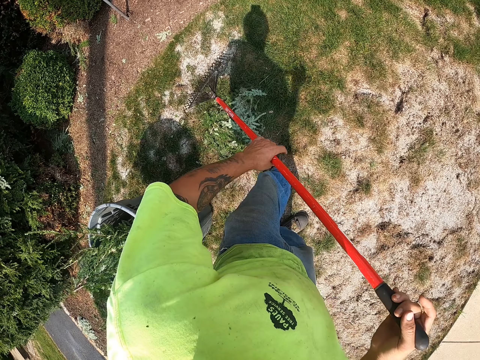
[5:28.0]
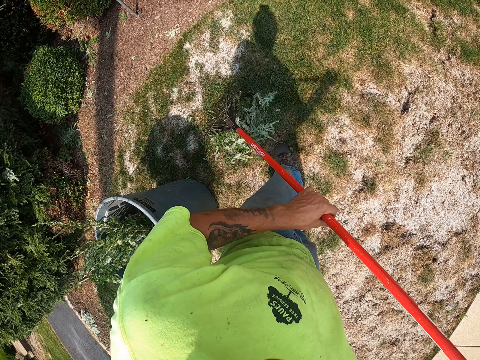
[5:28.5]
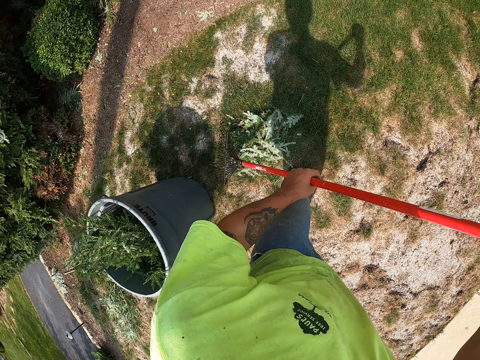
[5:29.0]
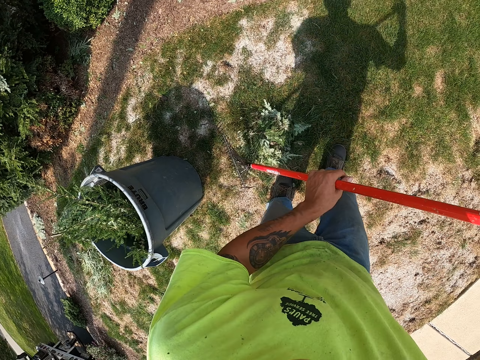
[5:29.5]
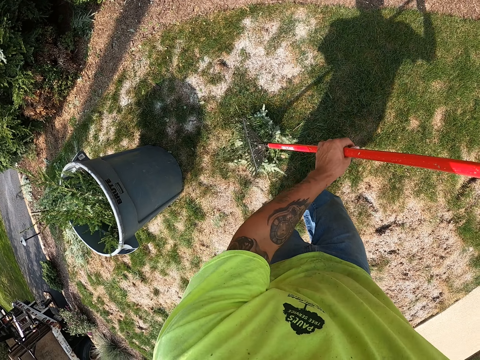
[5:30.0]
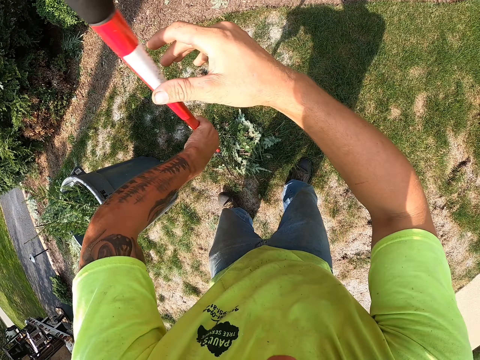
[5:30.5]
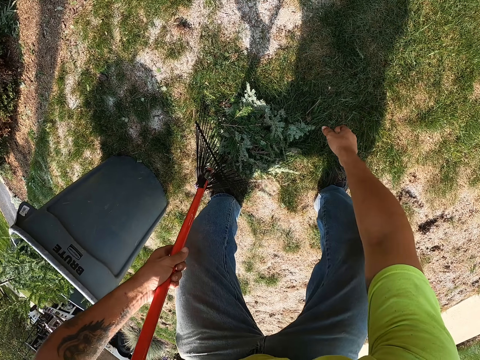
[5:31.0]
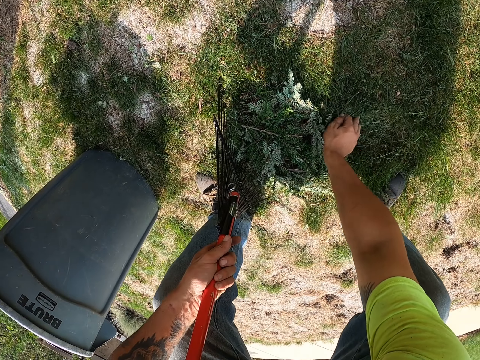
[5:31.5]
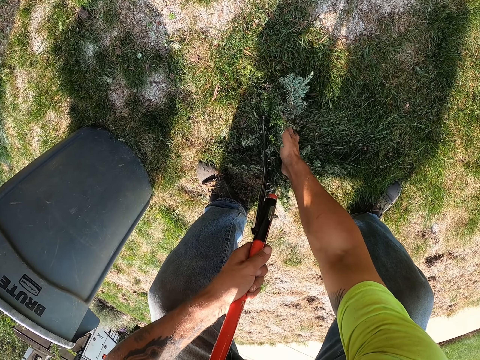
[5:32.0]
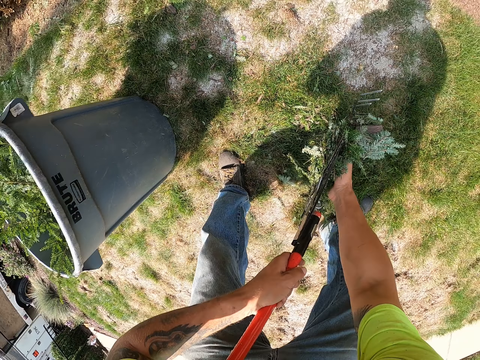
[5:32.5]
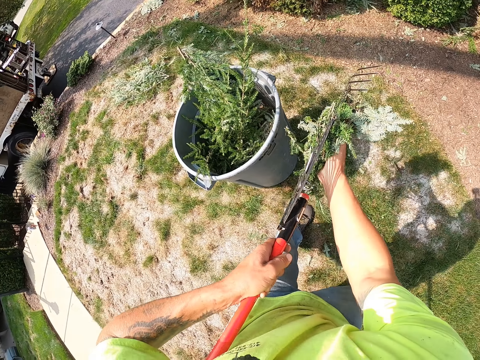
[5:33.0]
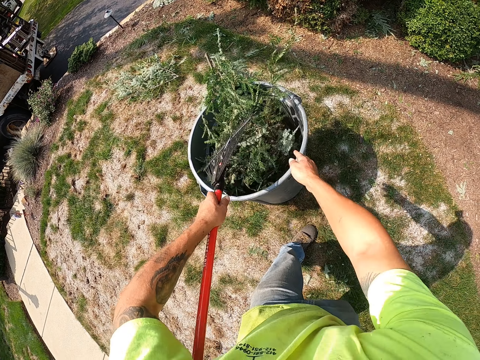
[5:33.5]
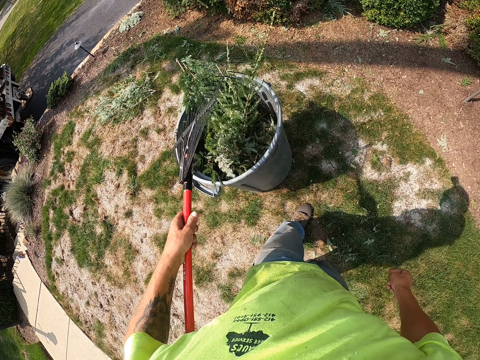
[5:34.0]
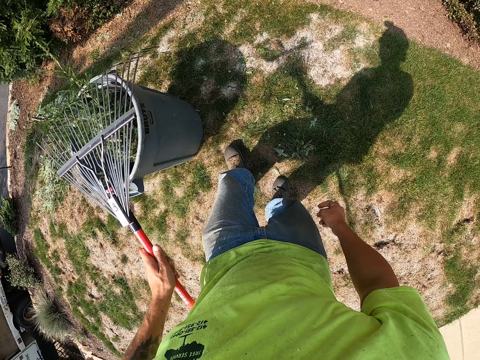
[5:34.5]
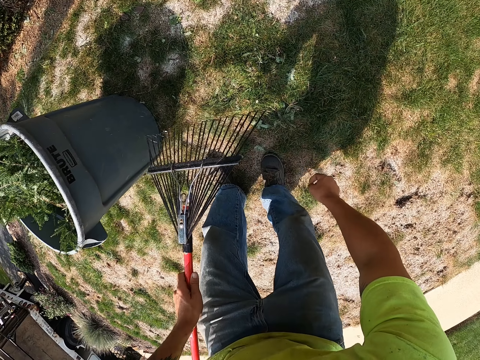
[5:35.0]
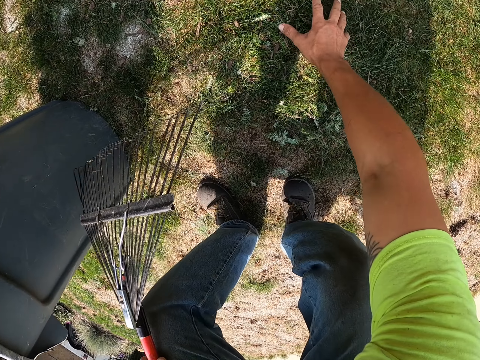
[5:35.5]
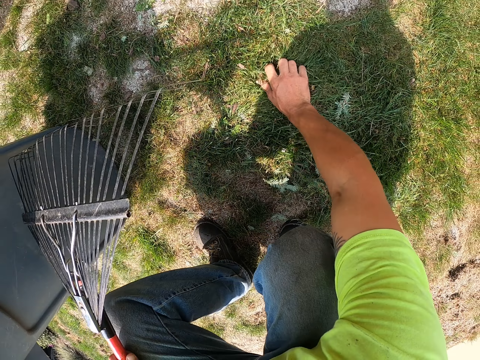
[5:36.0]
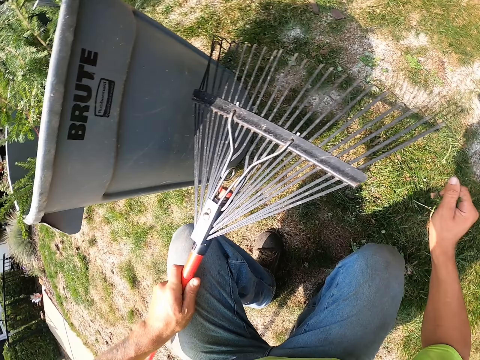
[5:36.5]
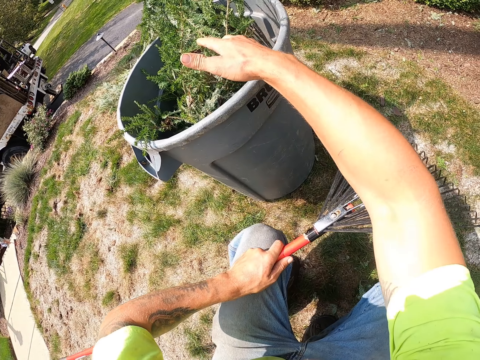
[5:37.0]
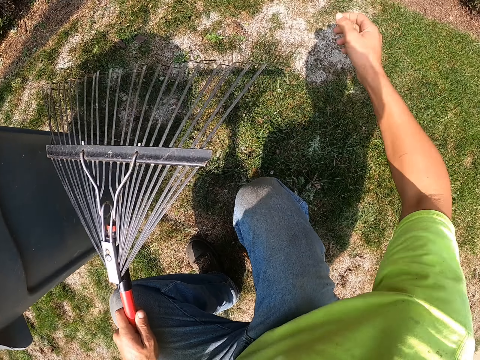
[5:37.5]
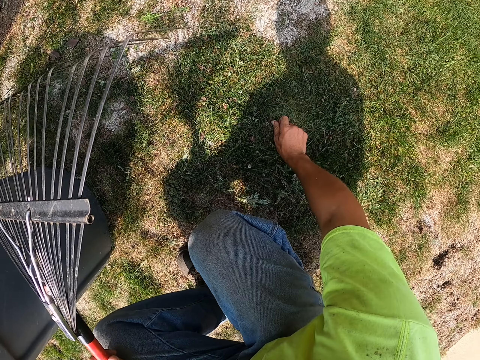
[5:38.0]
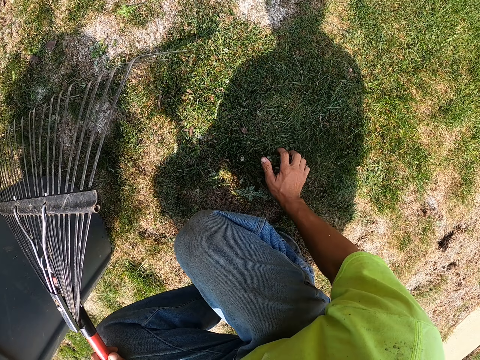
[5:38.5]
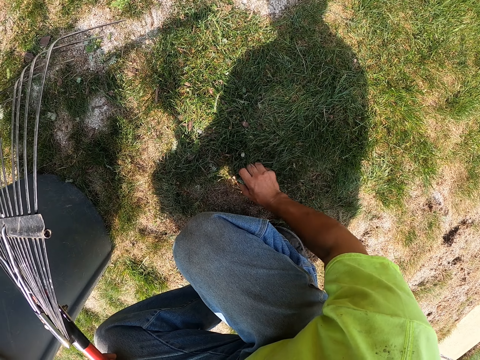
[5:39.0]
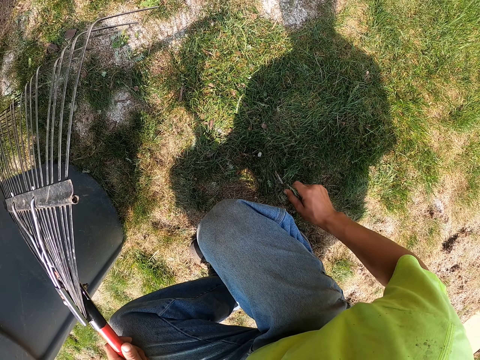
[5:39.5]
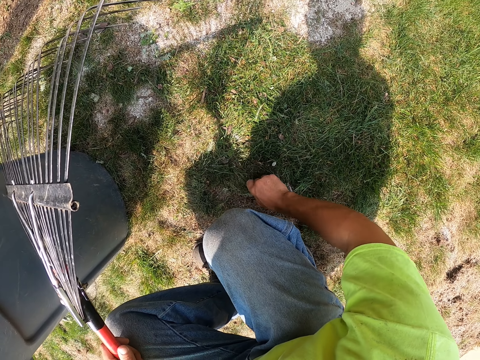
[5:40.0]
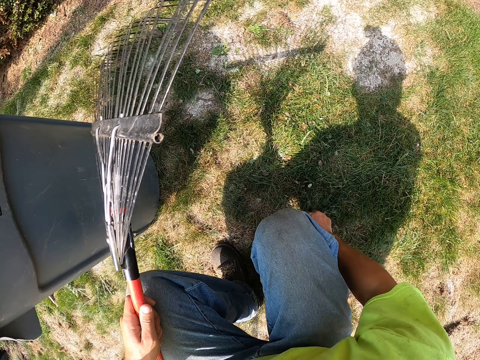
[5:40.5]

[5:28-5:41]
The camera wearer passes the rake from his right hand to his left hand. He packs the leaves on the lawn to the rake in his left hand with his right hand. He pours the leaves into the bucket with the rake in his left hand. He packs the leaves on the lawn with his right hand. He pours the leaves into the bucket with his right hand. He packs the leaves on the lawn with his right hand.

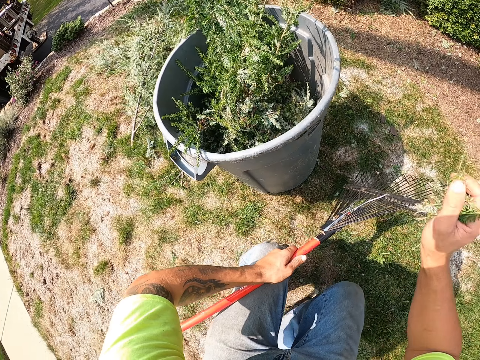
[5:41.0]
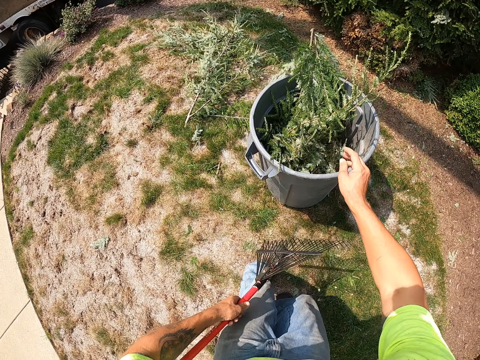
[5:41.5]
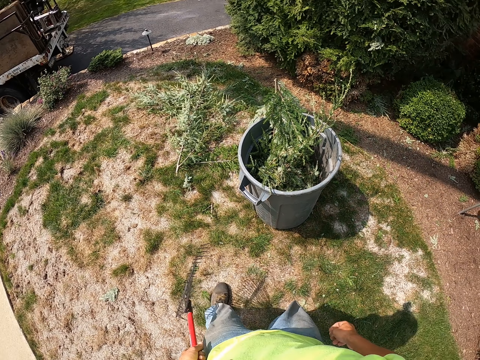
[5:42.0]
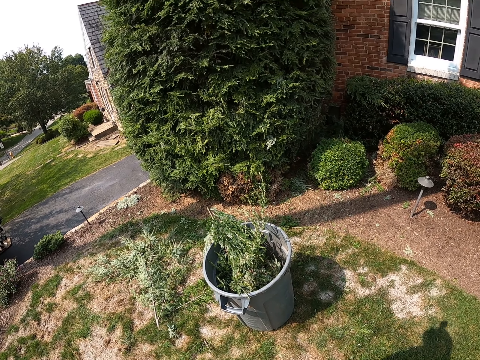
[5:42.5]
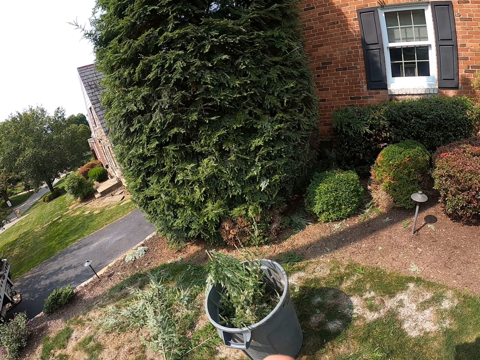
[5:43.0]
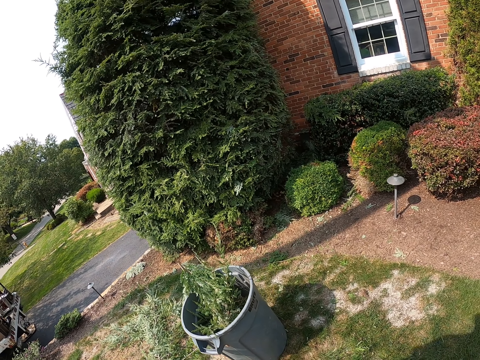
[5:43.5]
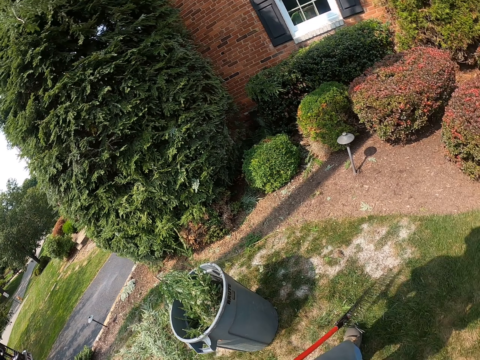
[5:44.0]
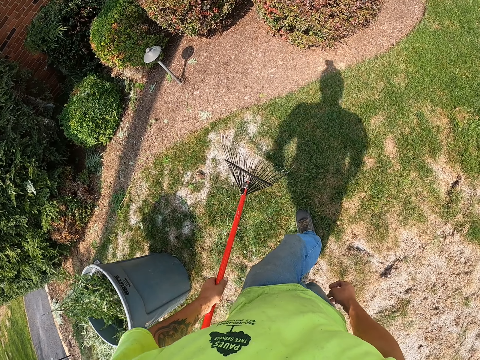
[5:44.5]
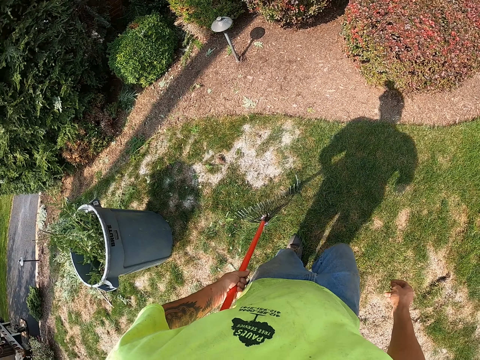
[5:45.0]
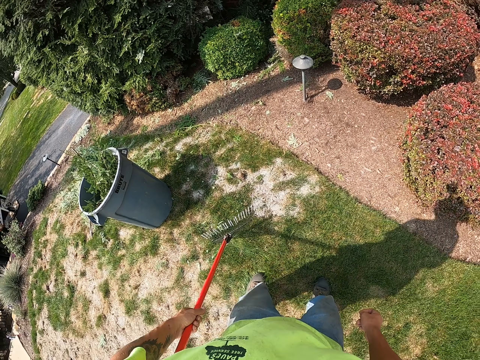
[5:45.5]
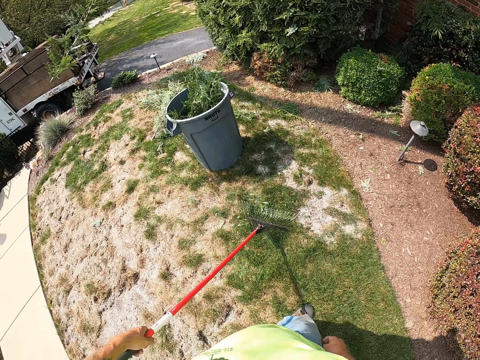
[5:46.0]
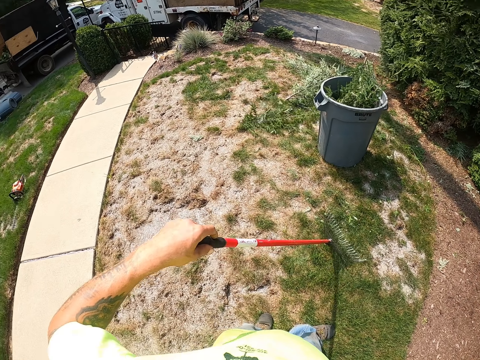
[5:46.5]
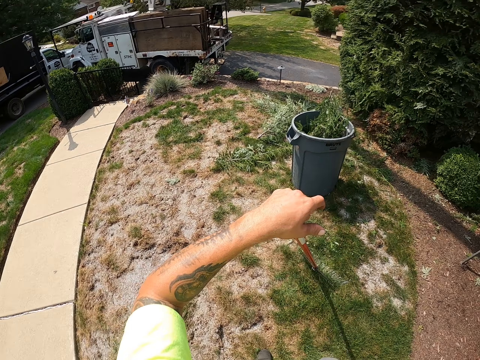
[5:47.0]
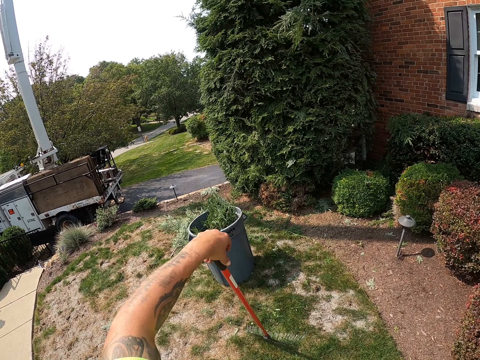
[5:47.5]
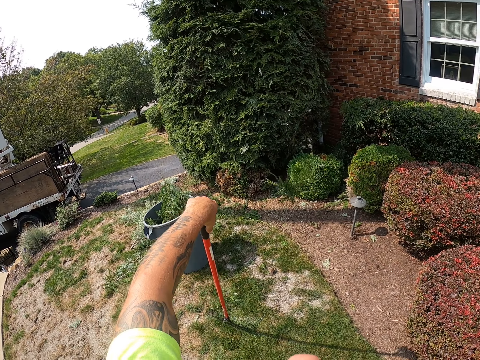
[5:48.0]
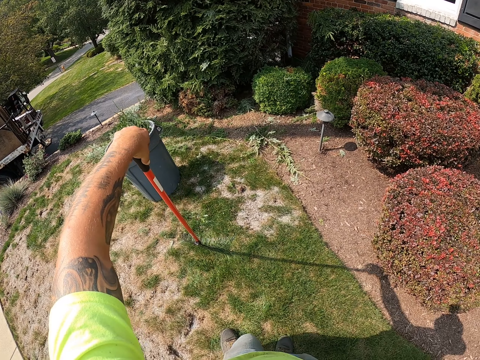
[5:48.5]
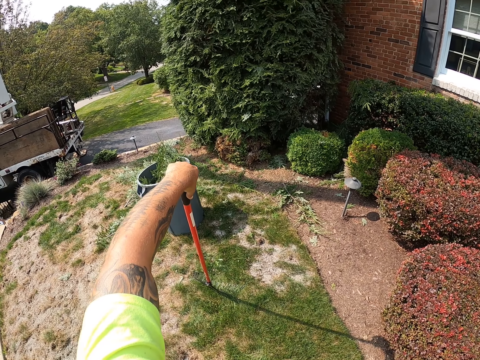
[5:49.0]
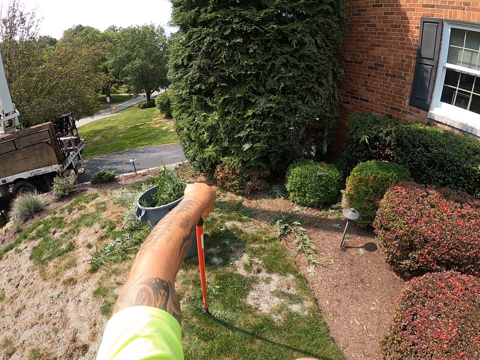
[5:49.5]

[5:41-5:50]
The camera wearer pours the leaves into the bucket with his right hand. He looks around. He moves on the lawn. He holds the rake on the ground with his left hand. He looks around.

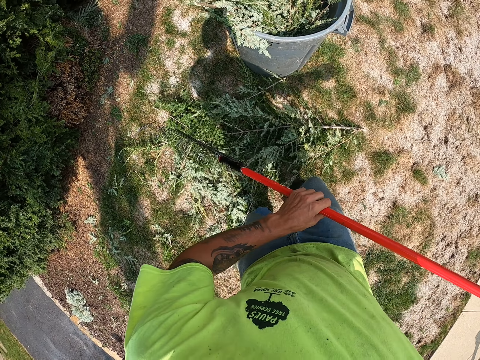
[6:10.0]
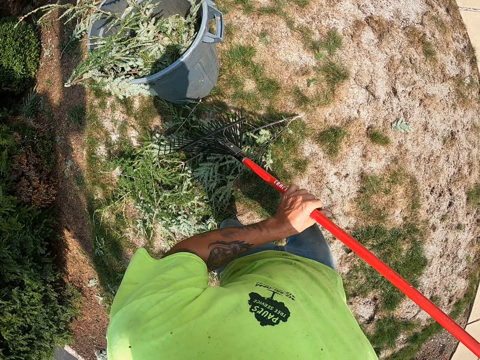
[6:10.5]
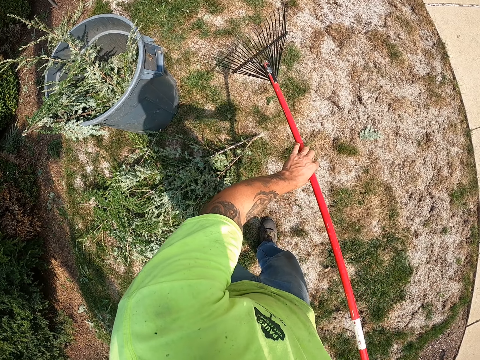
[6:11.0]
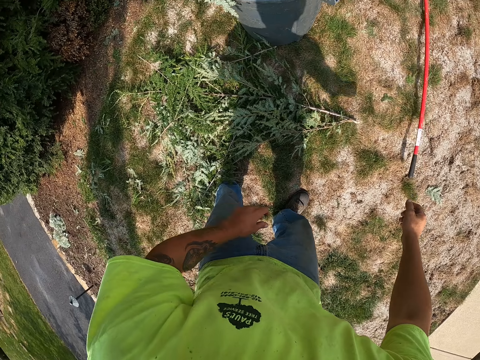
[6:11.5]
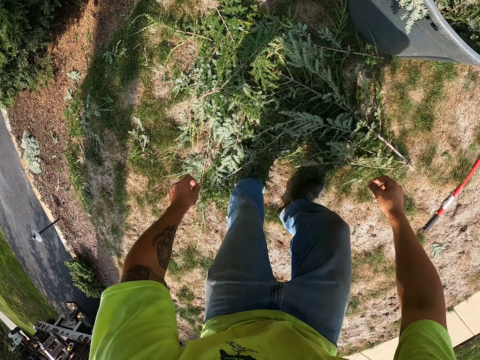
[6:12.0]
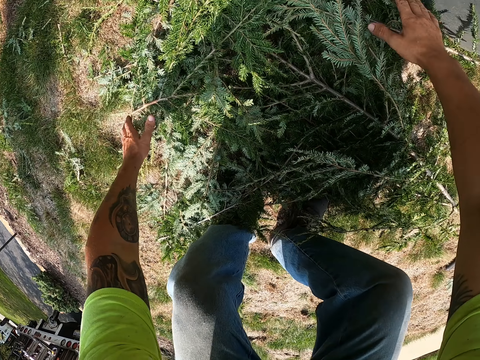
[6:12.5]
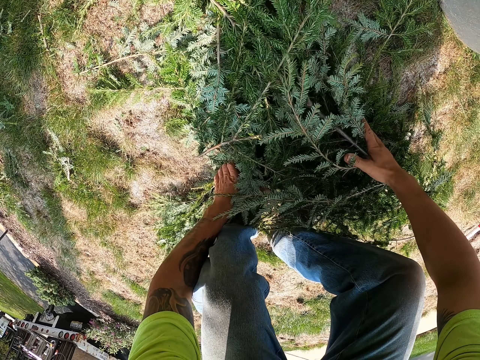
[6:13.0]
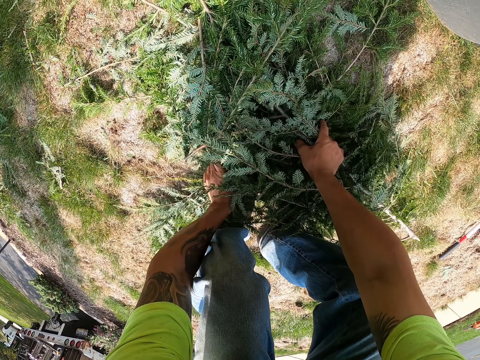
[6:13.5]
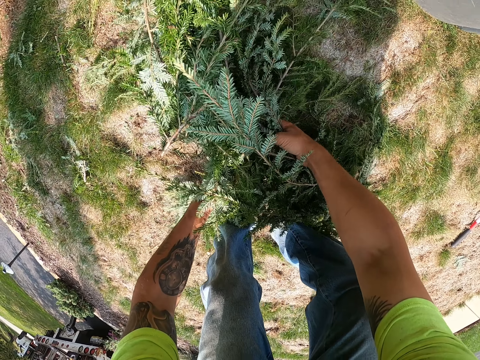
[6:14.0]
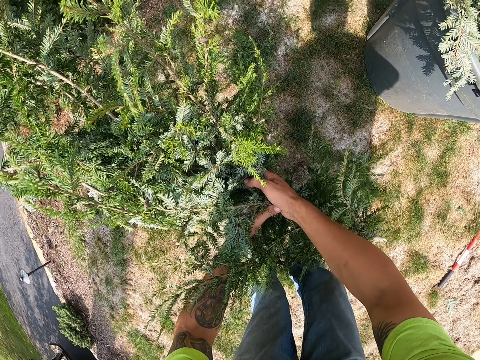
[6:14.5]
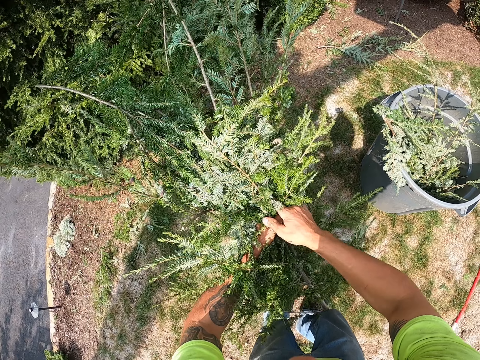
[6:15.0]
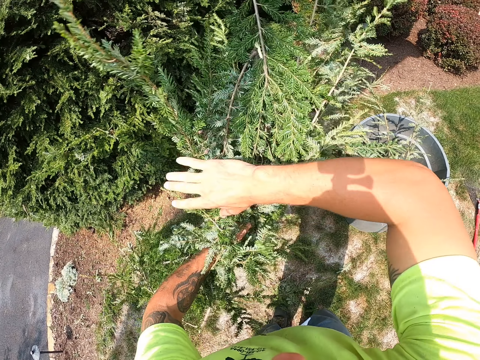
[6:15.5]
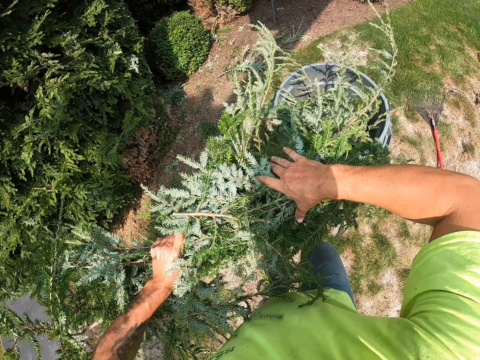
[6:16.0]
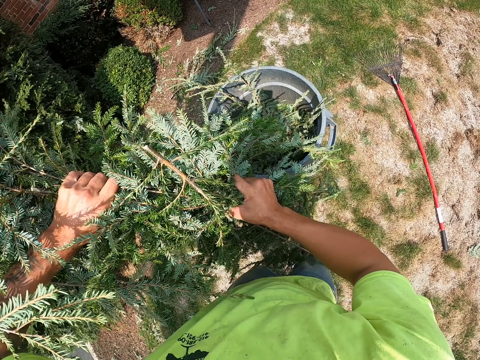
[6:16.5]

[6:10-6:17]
The camera wearer drops the rake on the lawn with his right hand. He packs the leaves on the lawn with both hands.
